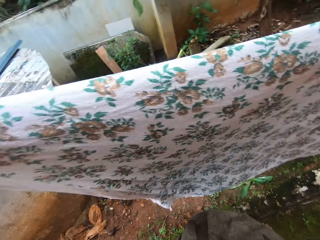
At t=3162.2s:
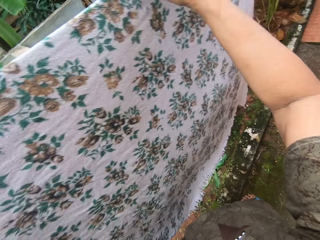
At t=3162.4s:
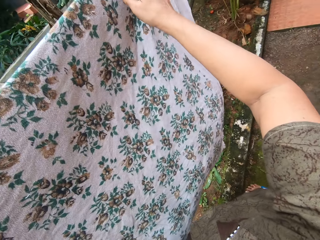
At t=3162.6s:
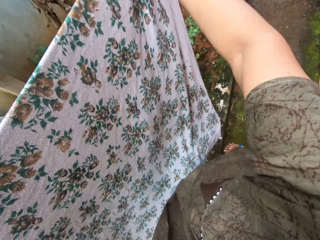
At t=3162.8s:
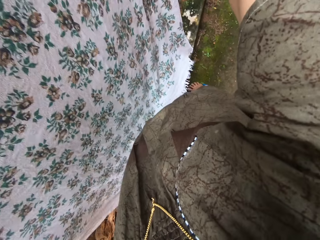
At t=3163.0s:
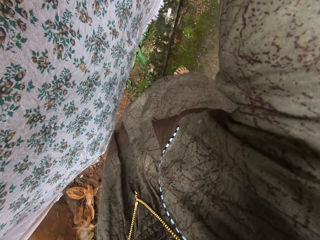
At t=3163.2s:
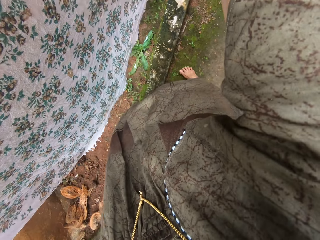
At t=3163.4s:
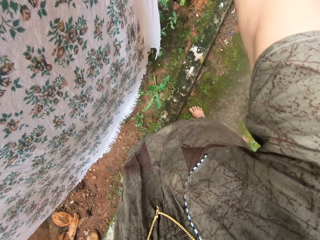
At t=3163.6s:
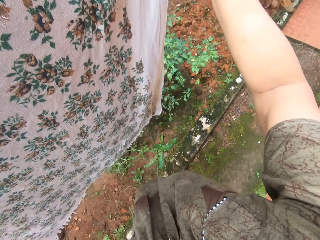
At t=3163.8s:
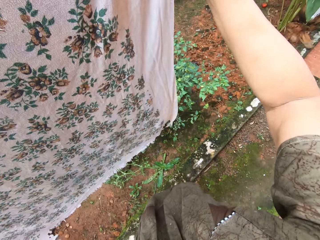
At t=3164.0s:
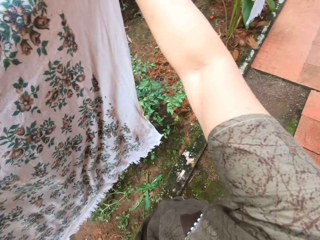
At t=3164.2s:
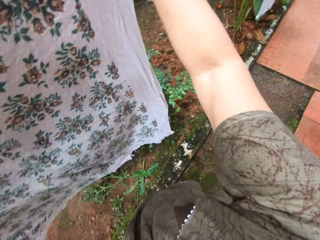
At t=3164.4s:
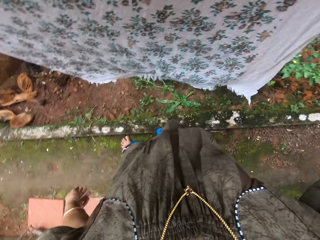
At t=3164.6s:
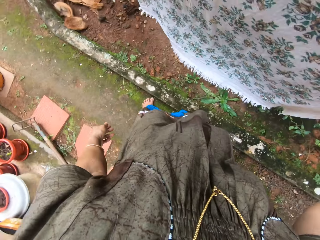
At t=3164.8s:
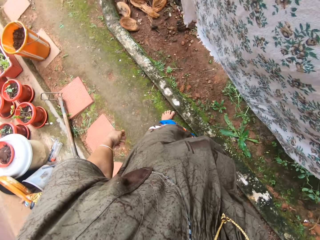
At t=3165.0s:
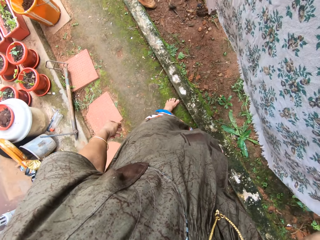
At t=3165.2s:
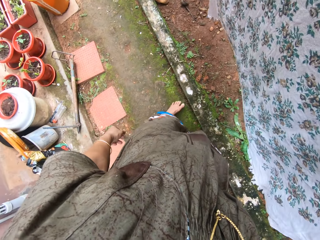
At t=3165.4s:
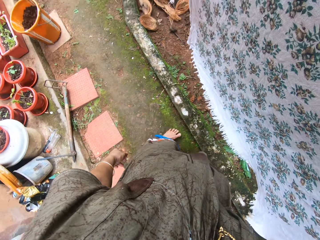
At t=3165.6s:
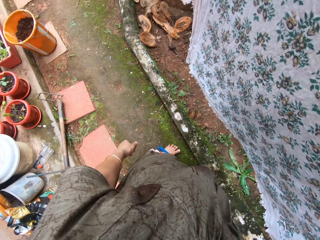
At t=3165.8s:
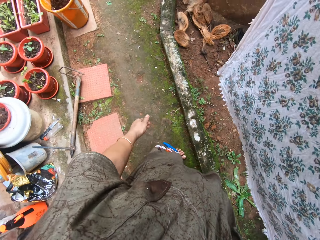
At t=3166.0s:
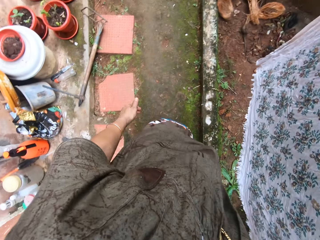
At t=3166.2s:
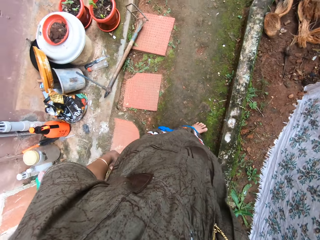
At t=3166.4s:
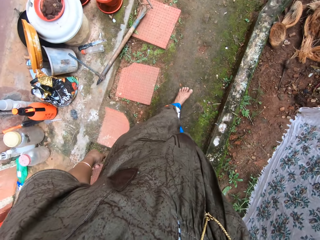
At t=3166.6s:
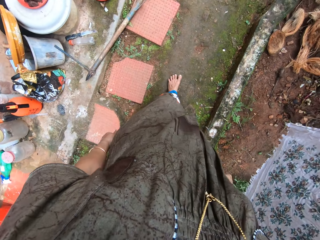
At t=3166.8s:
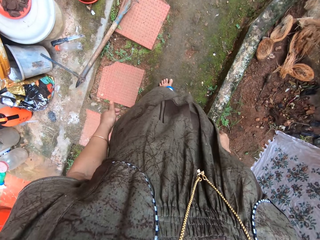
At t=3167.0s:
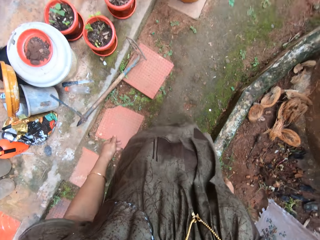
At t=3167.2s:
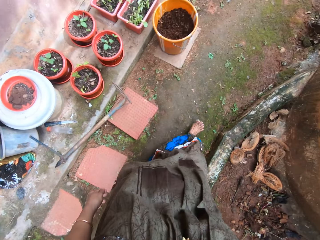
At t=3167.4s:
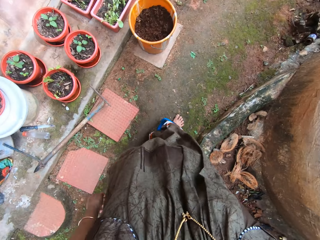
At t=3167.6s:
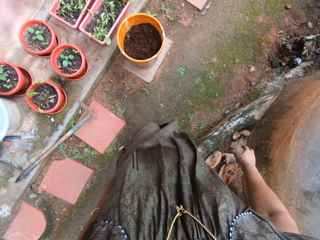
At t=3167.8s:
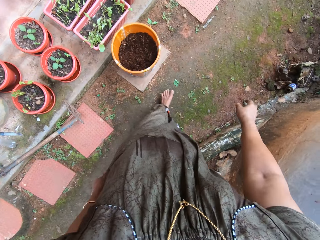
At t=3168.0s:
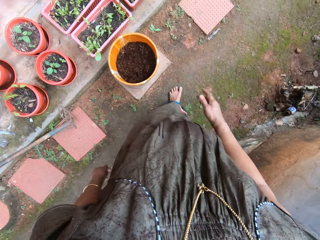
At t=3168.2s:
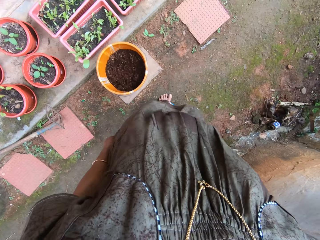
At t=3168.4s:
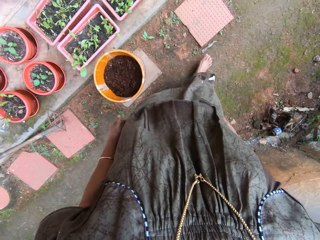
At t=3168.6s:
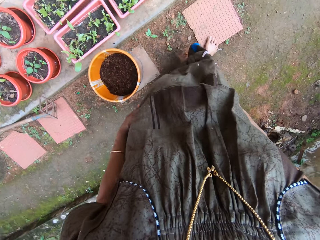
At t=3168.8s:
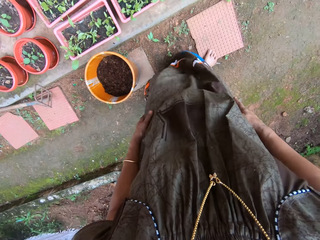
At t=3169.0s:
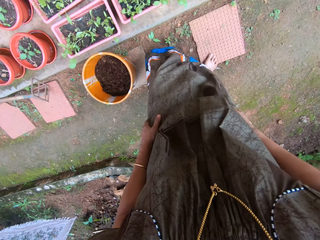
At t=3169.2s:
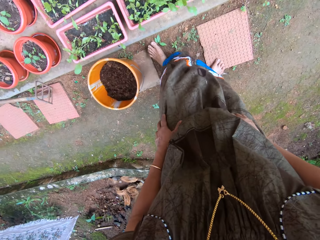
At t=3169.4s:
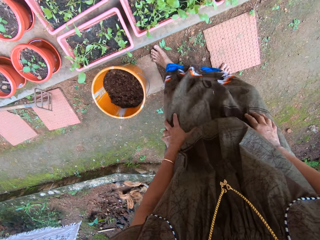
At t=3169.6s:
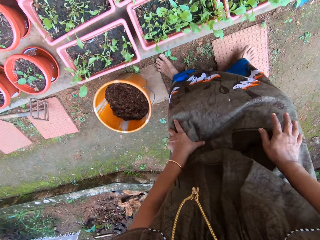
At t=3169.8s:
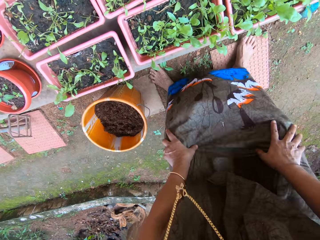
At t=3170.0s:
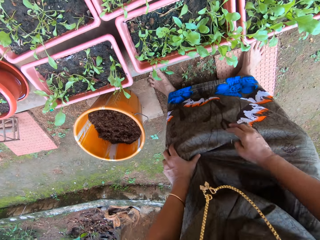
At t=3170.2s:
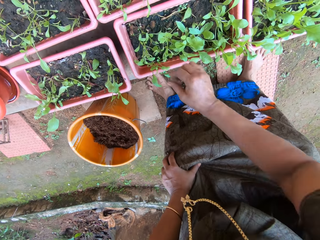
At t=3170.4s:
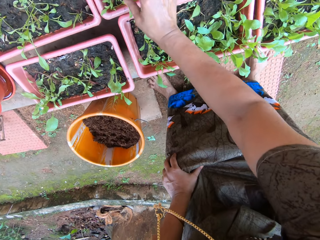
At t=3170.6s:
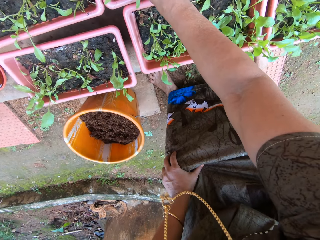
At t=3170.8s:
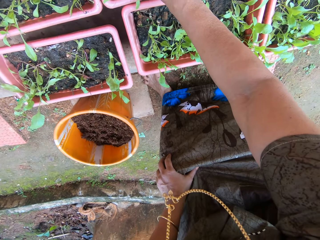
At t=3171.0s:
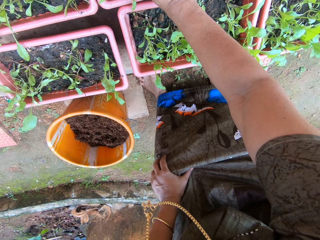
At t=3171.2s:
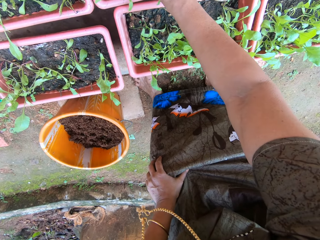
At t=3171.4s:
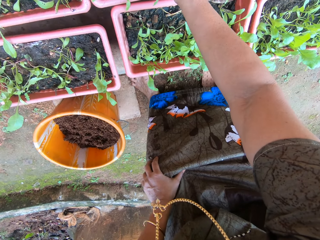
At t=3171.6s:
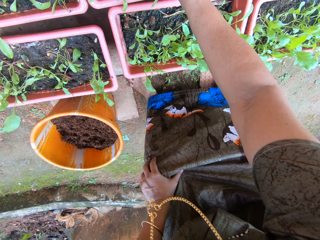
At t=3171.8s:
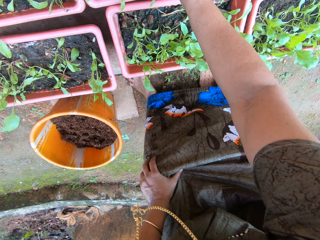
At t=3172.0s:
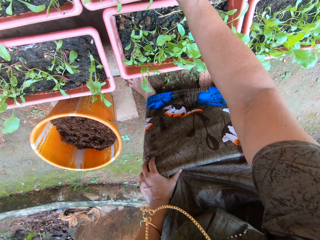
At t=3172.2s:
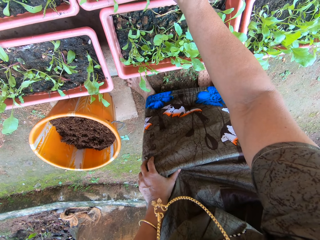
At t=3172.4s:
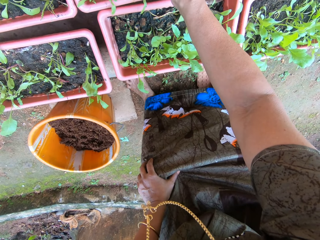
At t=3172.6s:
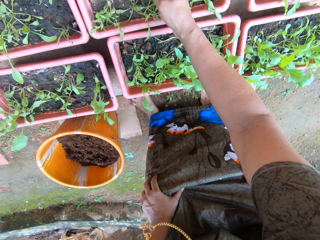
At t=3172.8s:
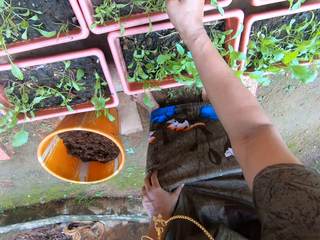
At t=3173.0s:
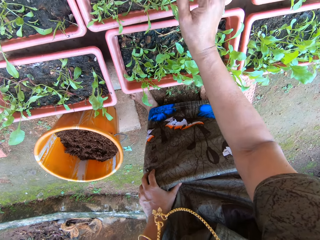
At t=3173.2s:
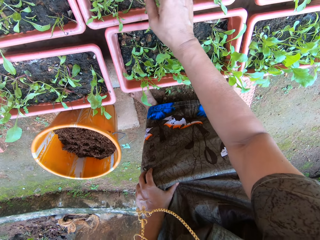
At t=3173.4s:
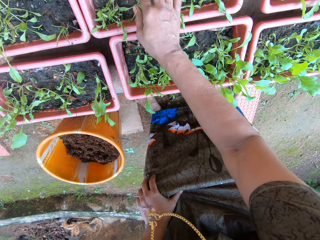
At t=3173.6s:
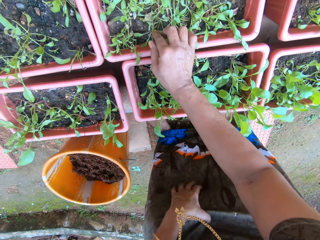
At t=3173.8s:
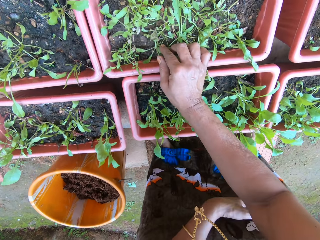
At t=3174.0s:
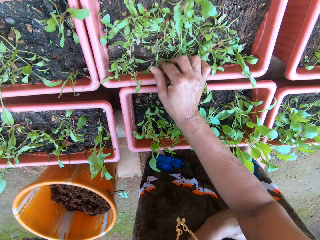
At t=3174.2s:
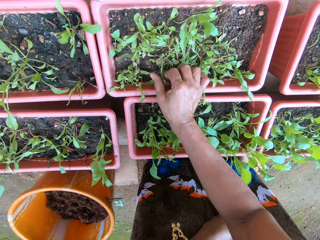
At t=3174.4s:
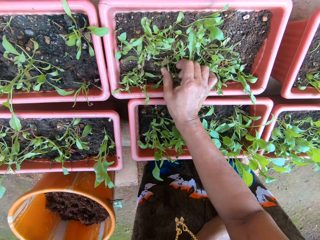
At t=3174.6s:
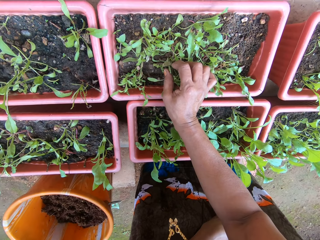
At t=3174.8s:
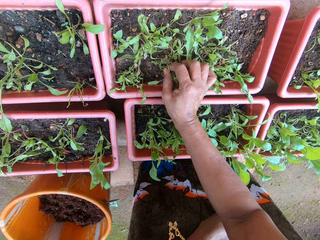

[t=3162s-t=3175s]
The camera wearer walks around the compound. She walks to a nursery bed and squats. She touches a plant in a vase with her right hand.

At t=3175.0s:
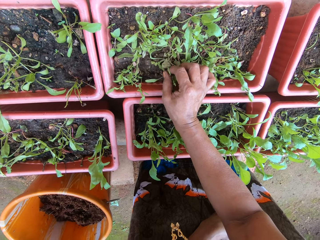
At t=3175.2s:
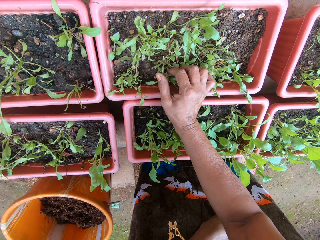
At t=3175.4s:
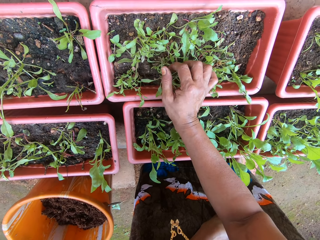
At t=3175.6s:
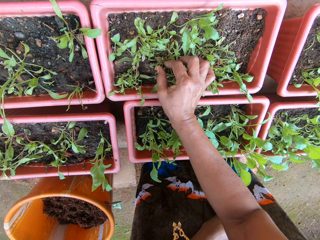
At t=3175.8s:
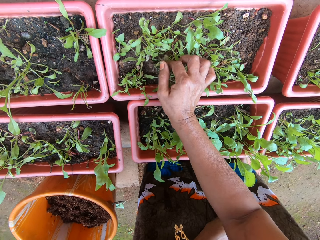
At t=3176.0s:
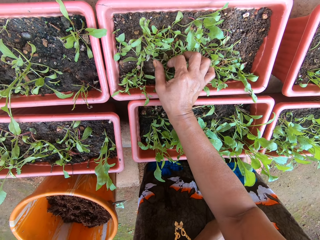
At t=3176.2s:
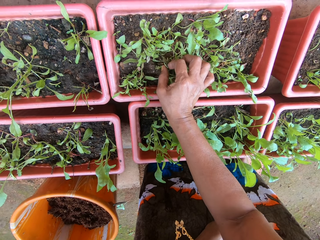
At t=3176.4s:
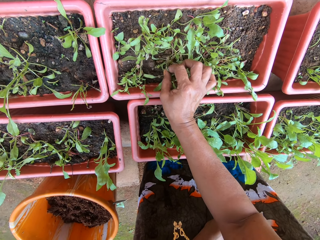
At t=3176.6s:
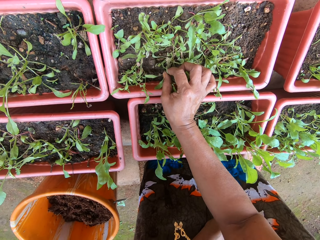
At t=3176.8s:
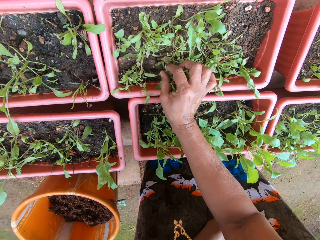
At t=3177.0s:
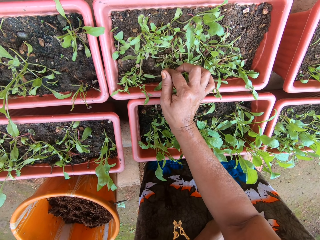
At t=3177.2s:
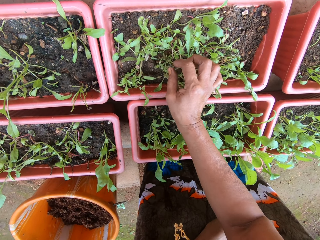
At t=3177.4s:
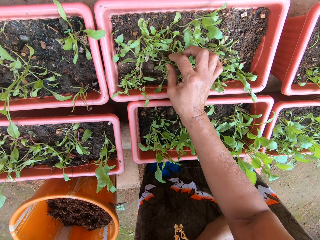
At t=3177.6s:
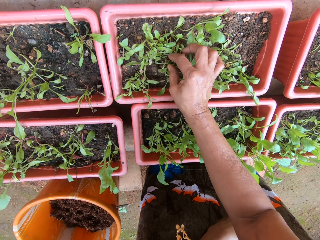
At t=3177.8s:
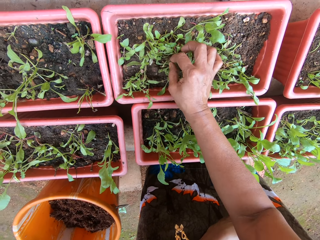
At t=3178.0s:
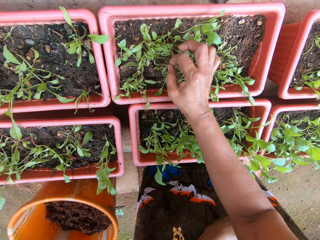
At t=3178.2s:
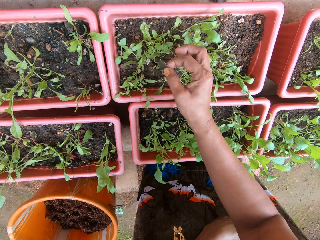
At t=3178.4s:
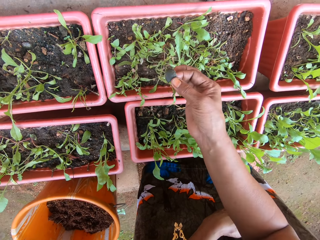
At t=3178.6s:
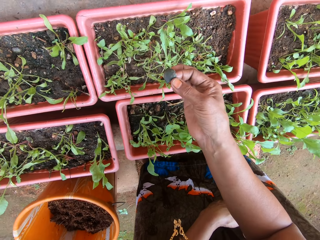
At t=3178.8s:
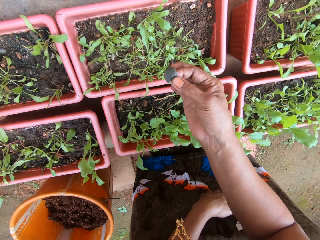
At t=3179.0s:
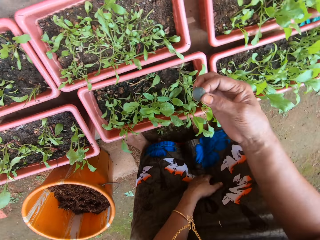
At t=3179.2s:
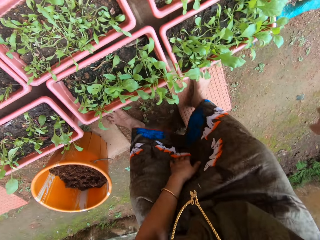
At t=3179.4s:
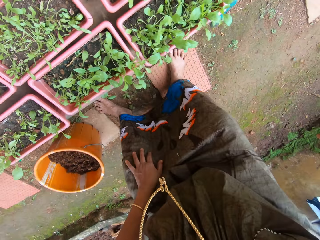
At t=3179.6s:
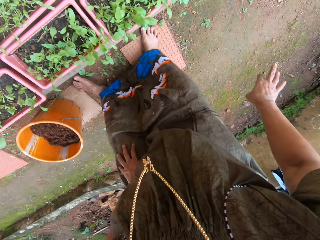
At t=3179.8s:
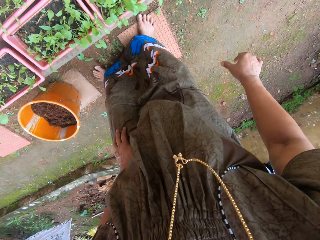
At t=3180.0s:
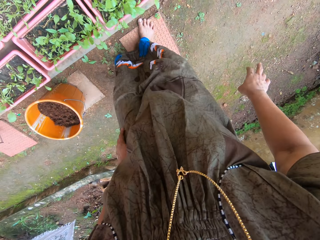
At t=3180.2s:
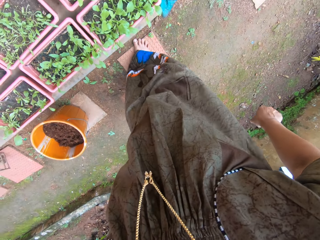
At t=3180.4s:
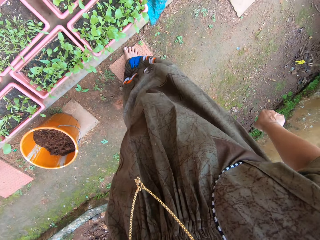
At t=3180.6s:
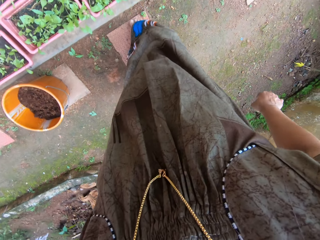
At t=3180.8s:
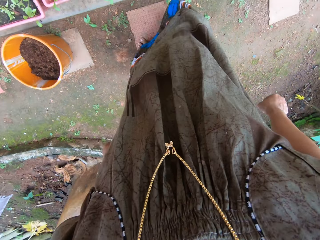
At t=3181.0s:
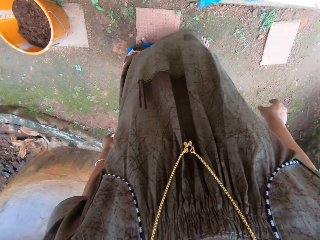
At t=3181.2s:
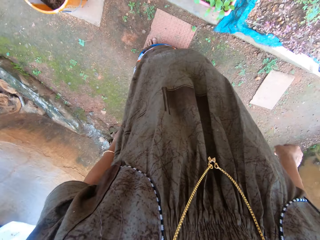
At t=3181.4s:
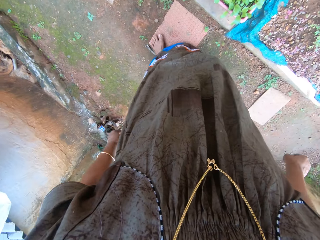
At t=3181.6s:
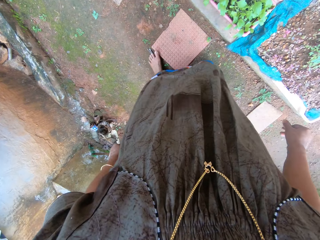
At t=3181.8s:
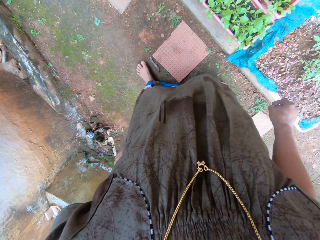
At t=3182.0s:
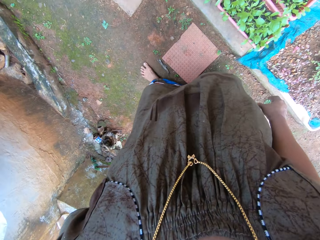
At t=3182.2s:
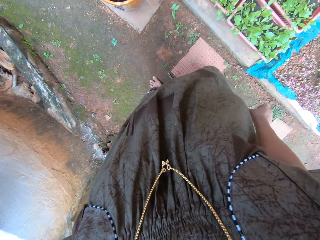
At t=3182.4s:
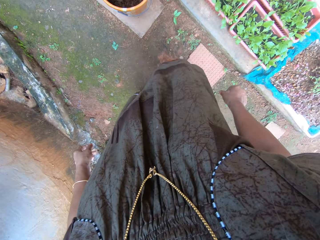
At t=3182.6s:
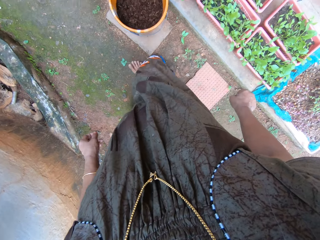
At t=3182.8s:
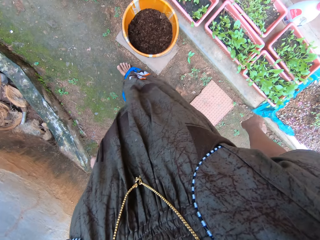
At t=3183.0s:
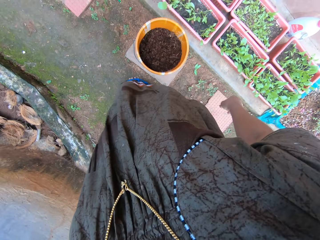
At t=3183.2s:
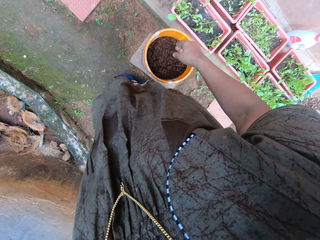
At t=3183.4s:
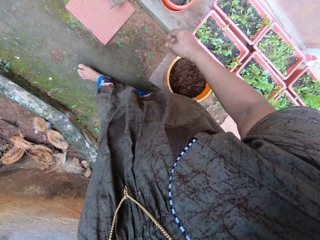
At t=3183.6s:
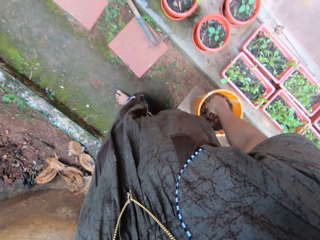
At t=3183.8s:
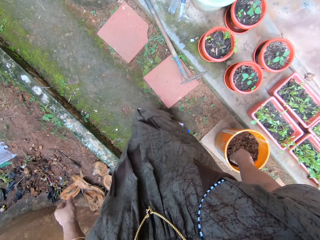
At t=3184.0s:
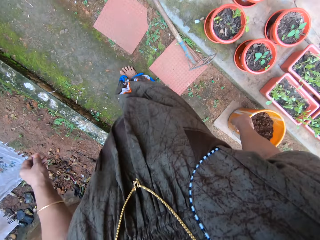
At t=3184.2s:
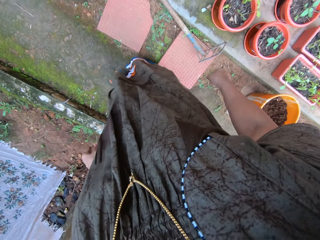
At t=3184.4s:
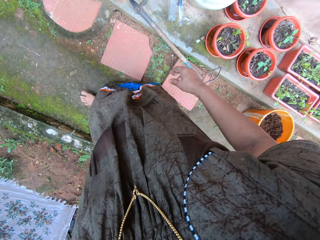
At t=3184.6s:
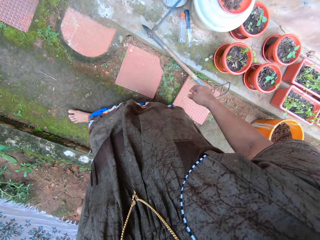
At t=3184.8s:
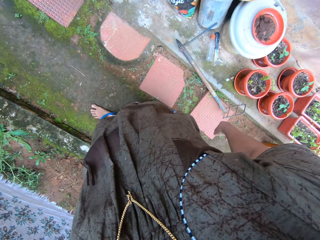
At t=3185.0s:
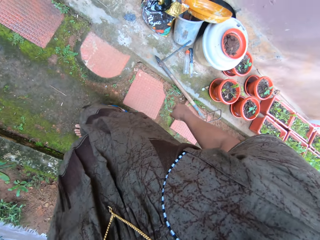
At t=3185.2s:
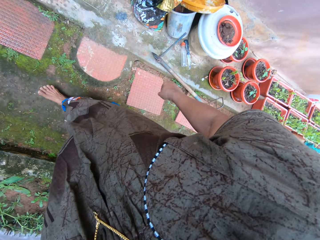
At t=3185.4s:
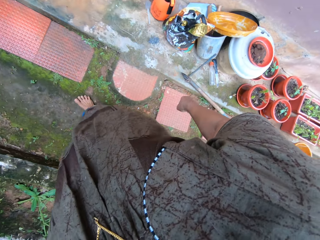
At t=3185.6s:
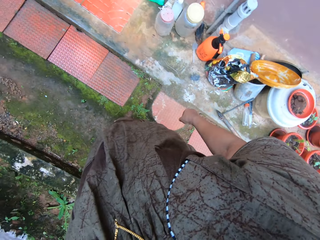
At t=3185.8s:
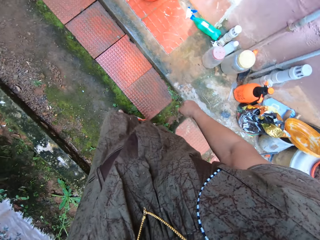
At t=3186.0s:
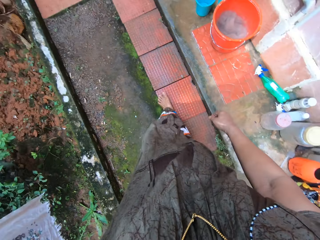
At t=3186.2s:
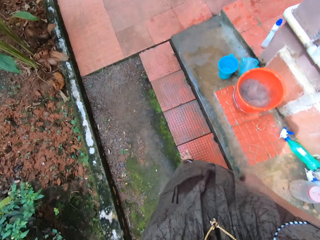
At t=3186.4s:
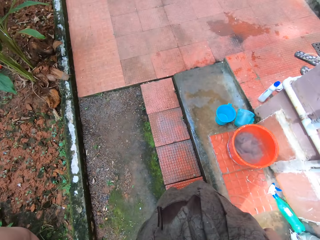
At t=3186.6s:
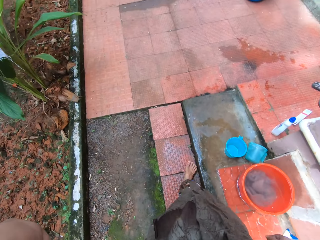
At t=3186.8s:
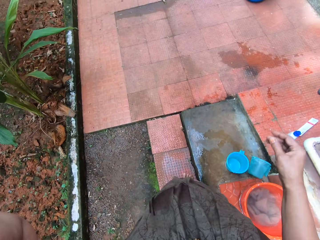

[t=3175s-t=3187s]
The camera wearer picks something. She checks something. She removes a weed from the plant with her right hand. She throws something. She stands up. She checks something. She walks around the compound. She touches something. She walks around the compound.
